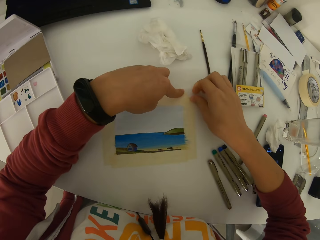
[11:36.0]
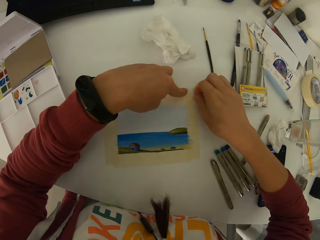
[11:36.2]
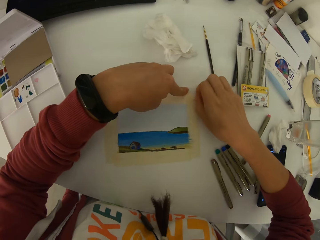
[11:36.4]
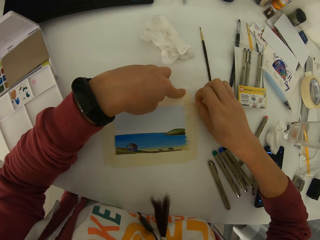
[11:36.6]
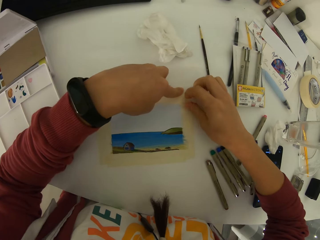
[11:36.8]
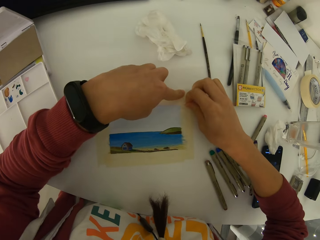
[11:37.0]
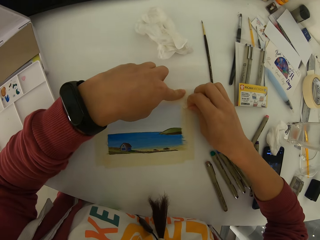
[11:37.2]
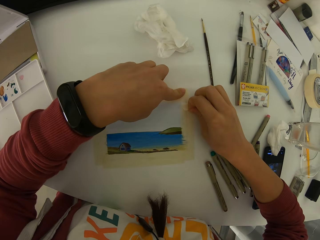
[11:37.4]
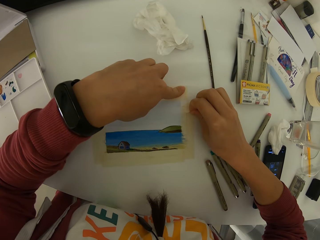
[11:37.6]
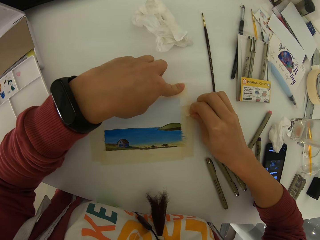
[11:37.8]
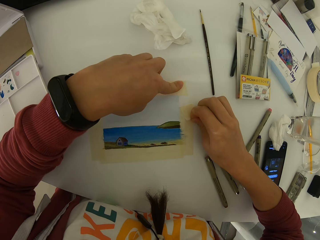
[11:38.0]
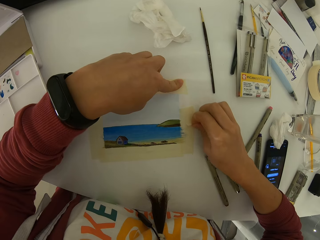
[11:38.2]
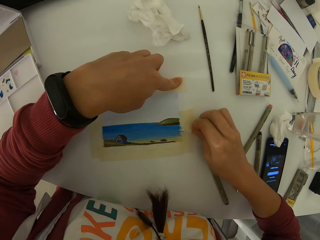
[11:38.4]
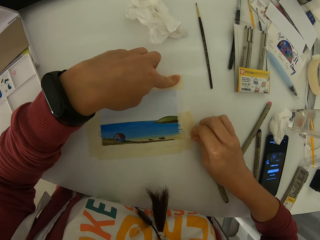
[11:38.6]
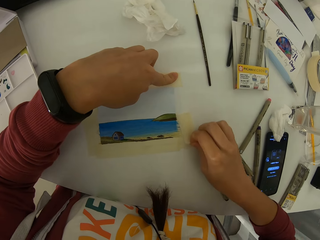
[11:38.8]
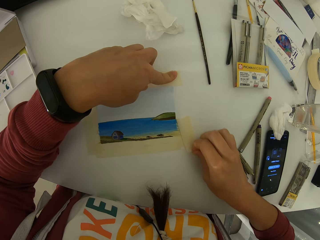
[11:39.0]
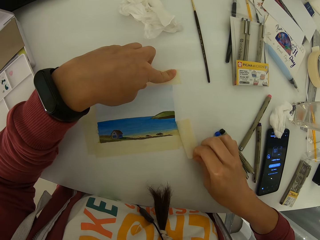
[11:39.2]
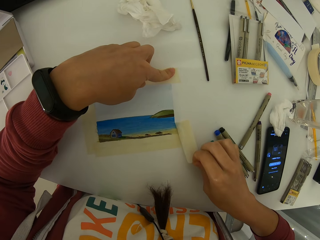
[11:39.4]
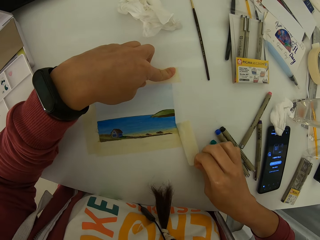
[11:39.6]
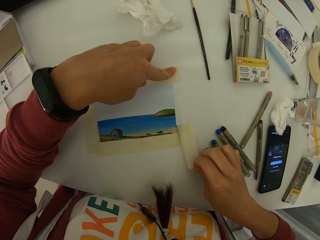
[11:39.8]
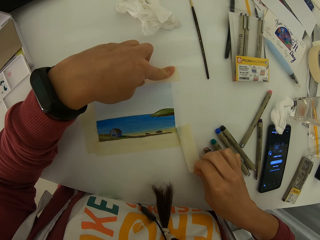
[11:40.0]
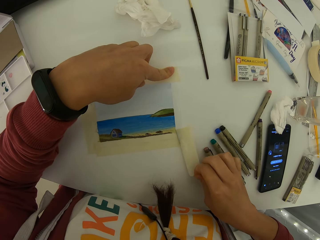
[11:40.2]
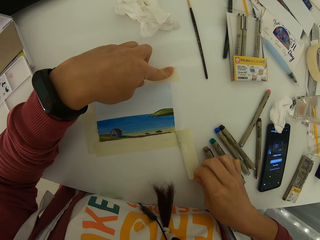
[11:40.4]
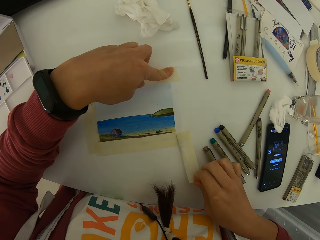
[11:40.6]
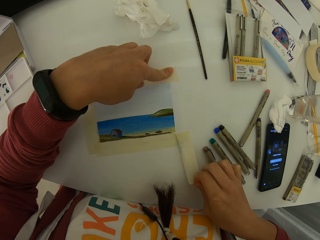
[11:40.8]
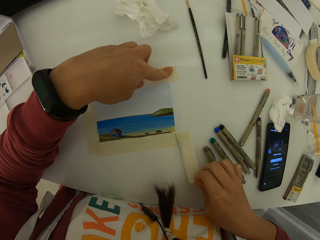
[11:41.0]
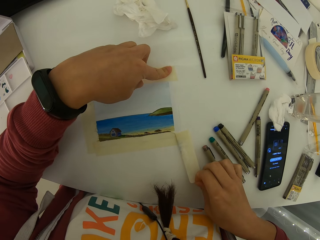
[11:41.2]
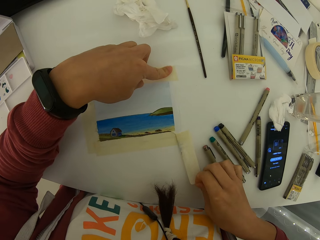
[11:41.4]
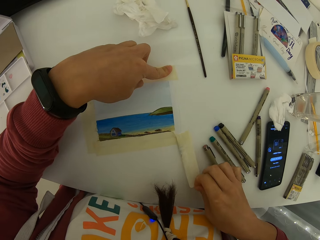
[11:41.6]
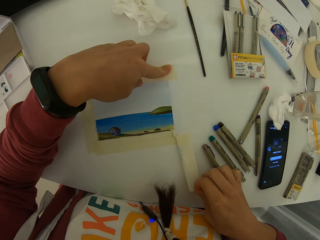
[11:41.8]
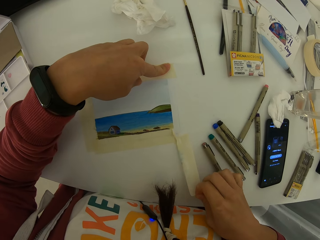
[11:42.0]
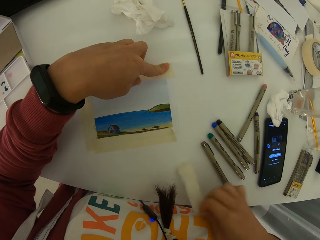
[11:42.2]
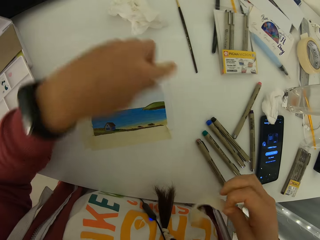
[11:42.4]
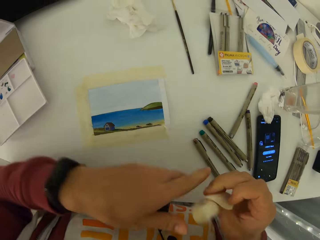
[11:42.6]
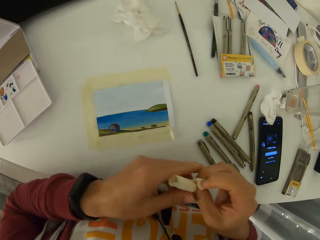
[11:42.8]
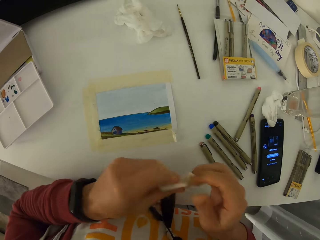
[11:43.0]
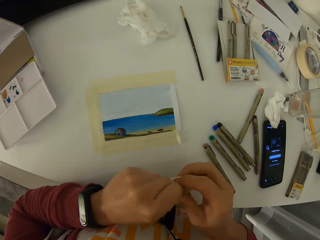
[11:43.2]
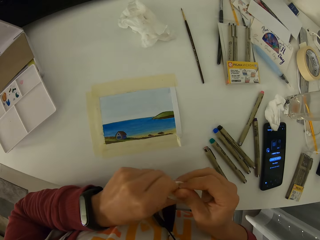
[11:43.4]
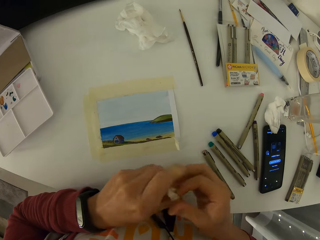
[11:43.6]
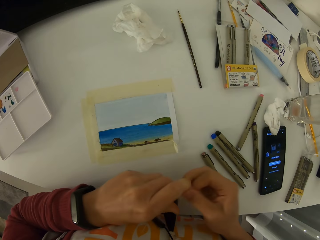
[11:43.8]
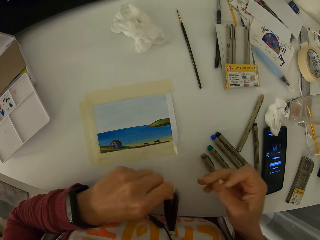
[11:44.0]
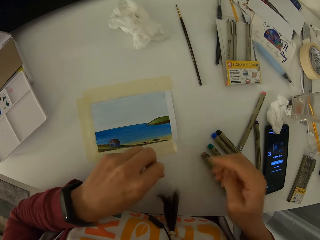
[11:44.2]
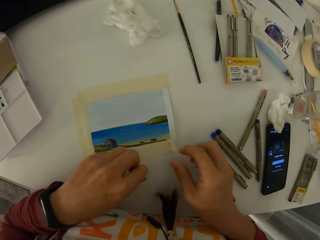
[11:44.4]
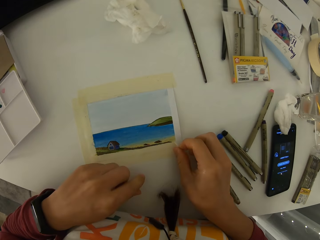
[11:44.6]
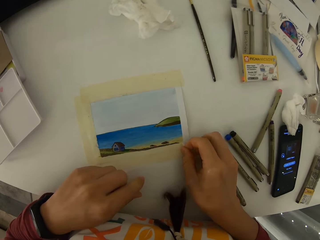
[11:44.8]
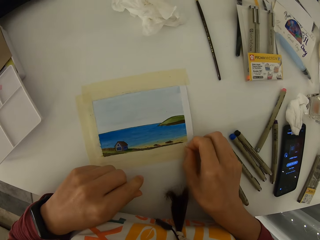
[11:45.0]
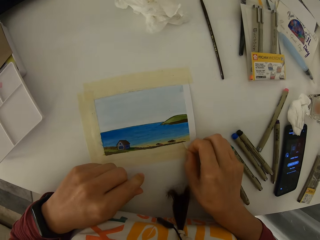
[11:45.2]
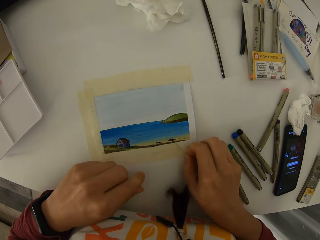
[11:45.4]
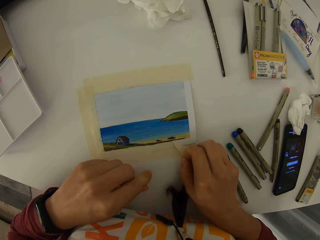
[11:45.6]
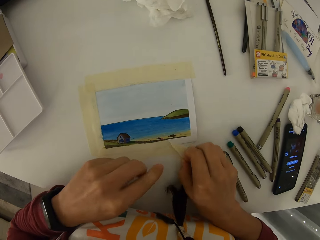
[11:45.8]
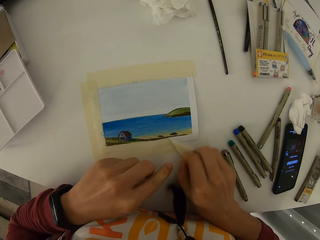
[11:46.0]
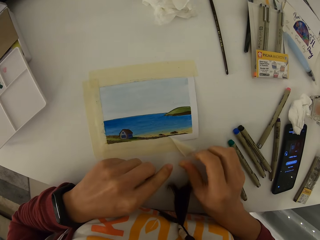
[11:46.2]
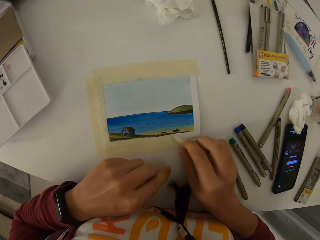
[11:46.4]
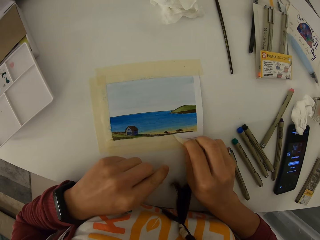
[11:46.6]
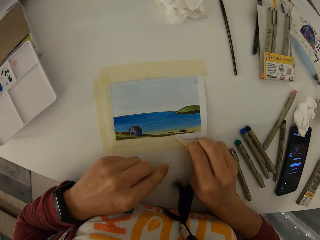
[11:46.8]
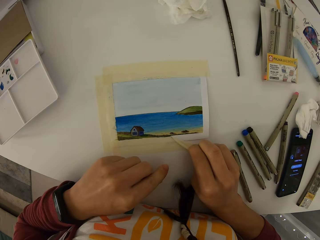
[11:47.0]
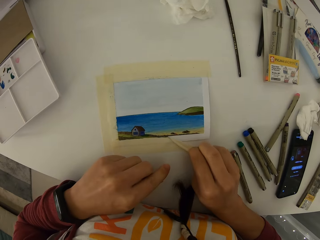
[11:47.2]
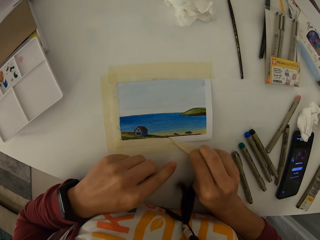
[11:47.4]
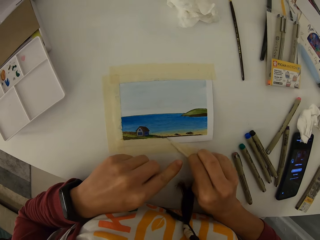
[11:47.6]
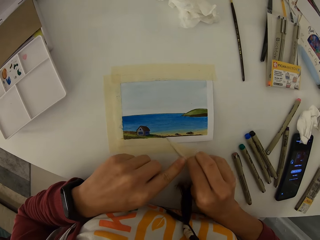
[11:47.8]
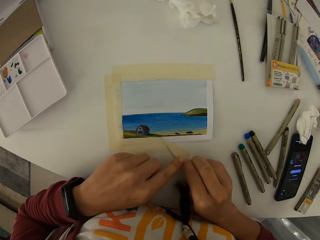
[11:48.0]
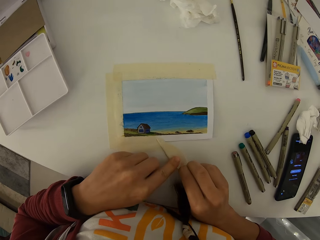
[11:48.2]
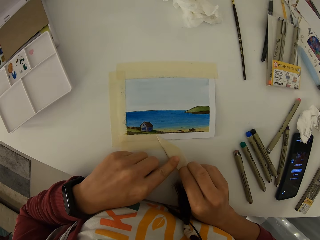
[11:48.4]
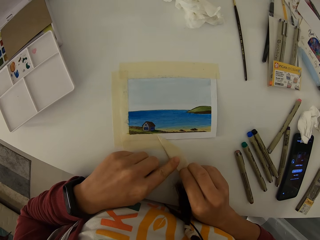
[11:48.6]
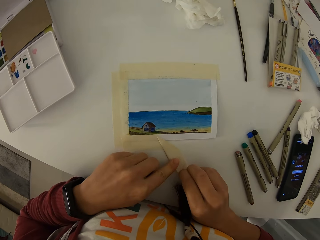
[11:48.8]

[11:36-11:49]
The camera wearer folds the sellotape. They squeeze the paper tape with both hands. They peel the paper tape off the table and the painting.

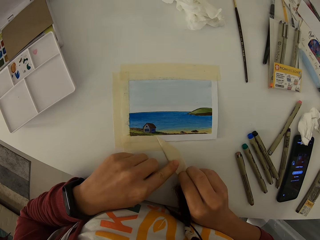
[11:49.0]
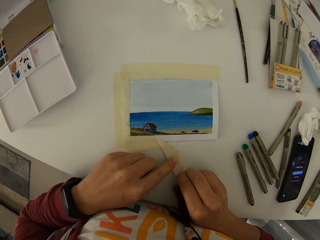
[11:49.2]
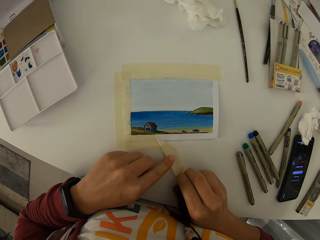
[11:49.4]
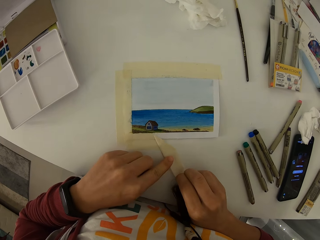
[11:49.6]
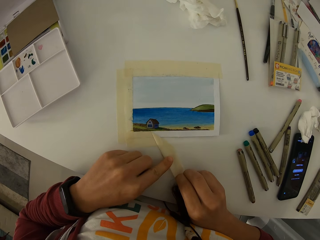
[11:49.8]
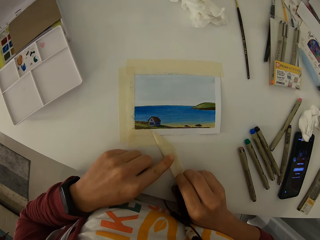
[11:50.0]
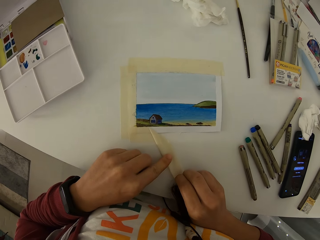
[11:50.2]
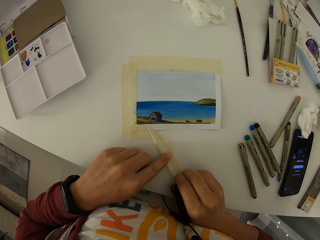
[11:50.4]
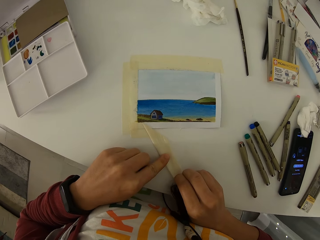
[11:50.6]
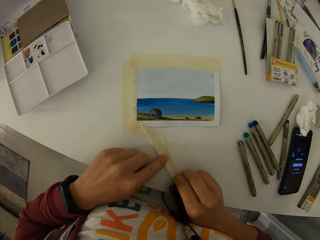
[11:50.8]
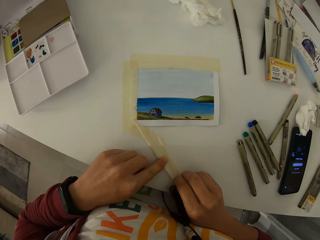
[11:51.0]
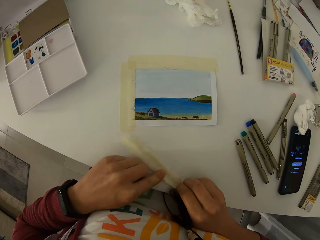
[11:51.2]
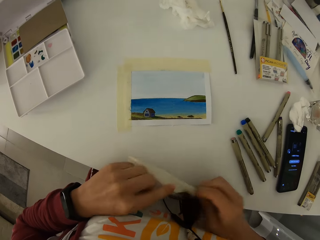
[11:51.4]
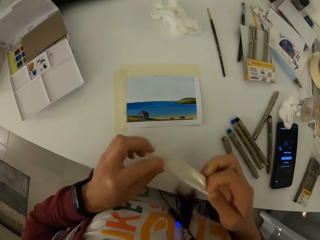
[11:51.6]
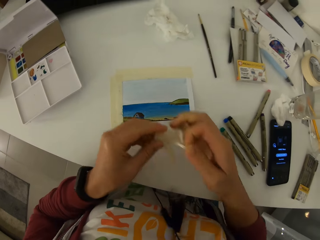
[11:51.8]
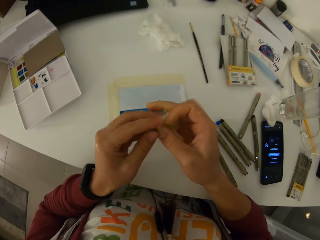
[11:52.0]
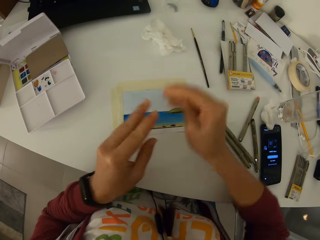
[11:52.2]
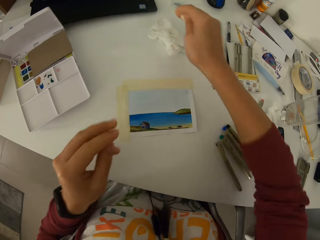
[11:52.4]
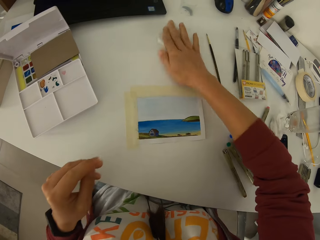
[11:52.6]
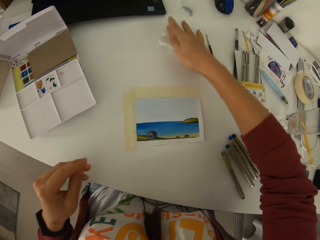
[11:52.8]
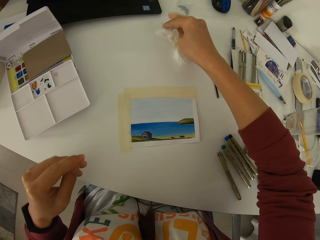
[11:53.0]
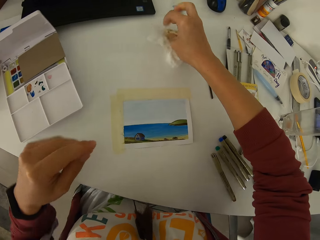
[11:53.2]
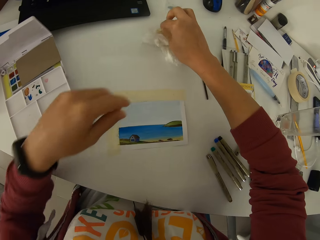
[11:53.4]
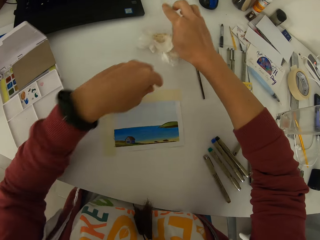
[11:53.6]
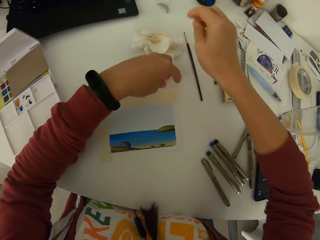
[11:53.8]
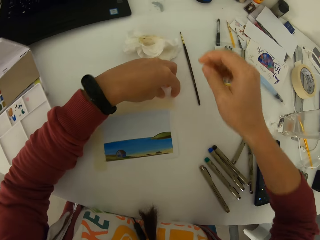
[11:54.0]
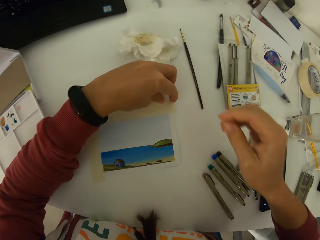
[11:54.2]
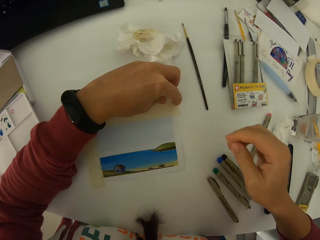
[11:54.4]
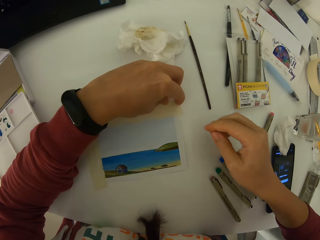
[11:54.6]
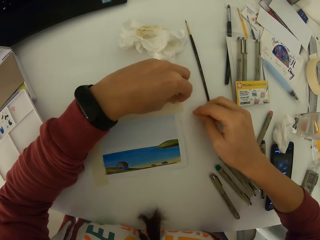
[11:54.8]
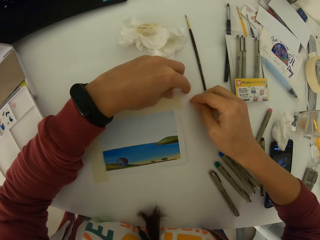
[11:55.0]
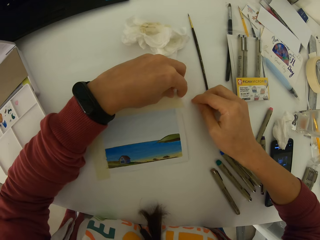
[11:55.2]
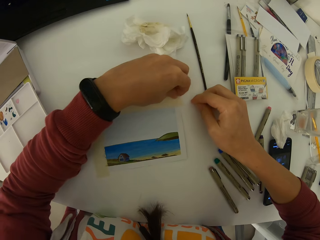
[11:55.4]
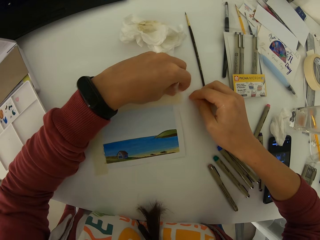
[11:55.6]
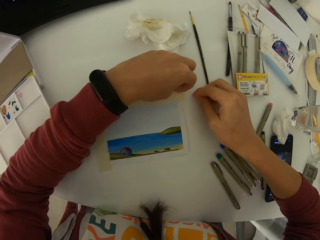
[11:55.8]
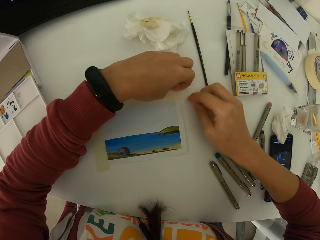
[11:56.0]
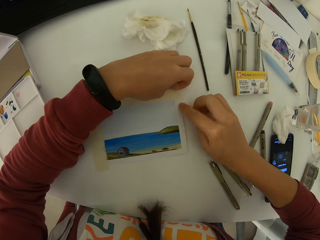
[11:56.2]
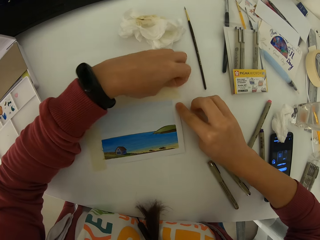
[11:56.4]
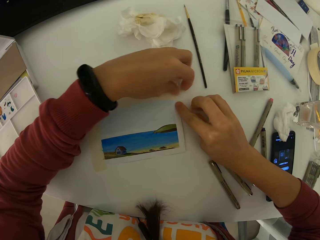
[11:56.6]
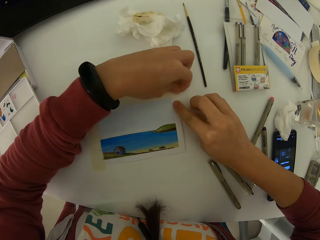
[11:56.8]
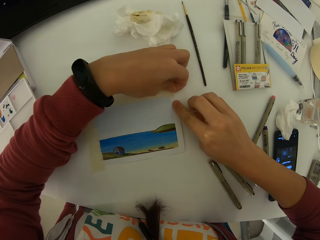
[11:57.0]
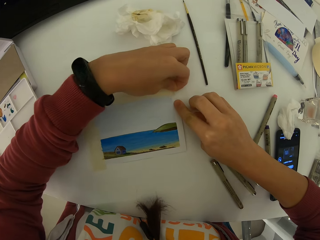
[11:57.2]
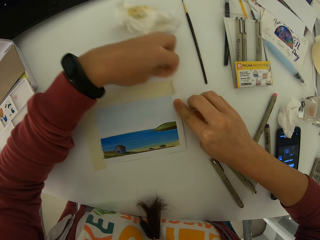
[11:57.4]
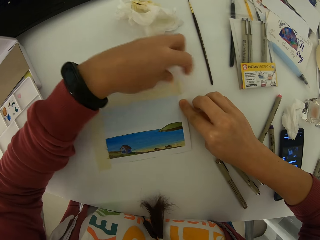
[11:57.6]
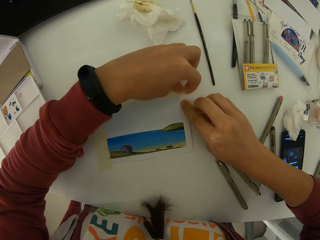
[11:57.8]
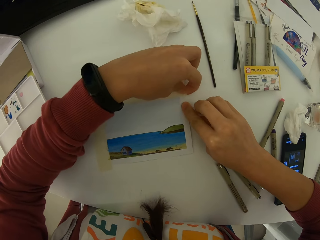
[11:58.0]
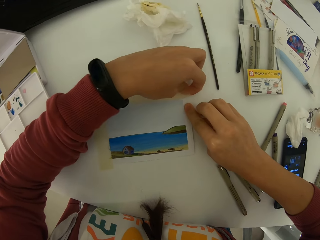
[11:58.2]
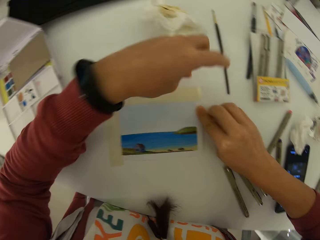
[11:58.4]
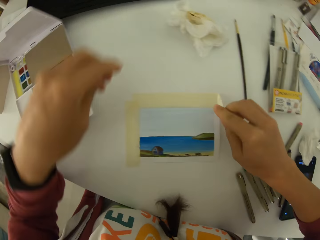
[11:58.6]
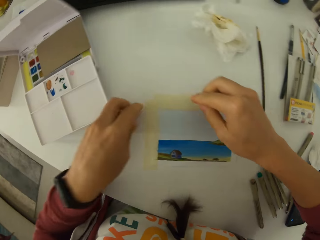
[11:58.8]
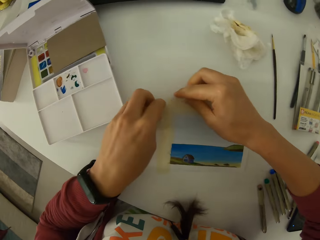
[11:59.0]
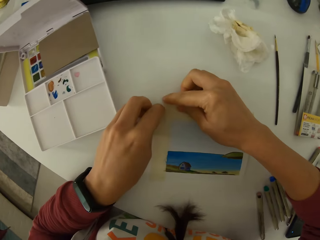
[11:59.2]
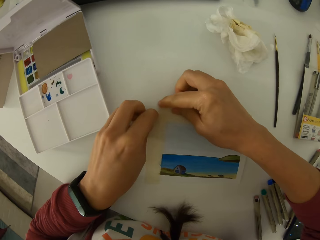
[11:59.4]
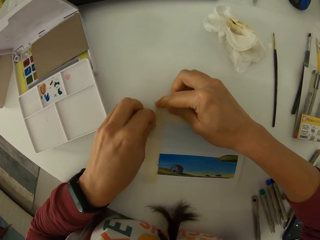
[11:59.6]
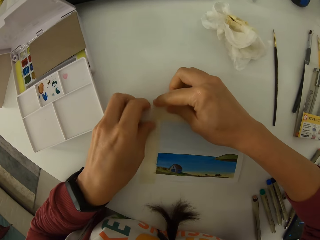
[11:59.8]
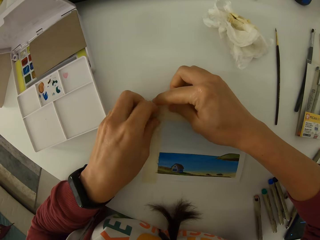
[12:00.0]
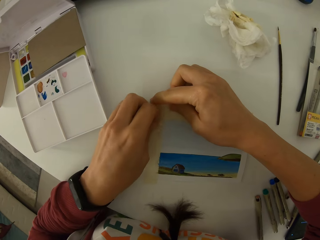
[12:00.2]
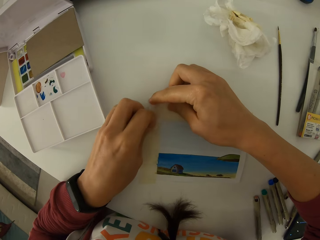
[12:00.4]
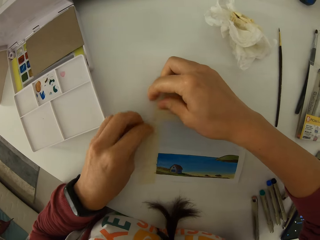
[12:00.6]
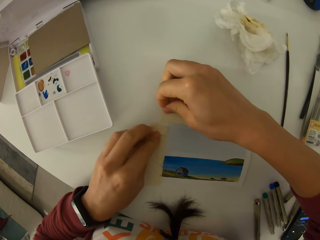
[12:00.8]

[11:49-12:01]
The camera wearer folds the sellotape or paper tape. They squeeze the paper tape. They drop the squeezed paper tape on a paper on the table. They try to peel the paper tape off the table and the painting.
